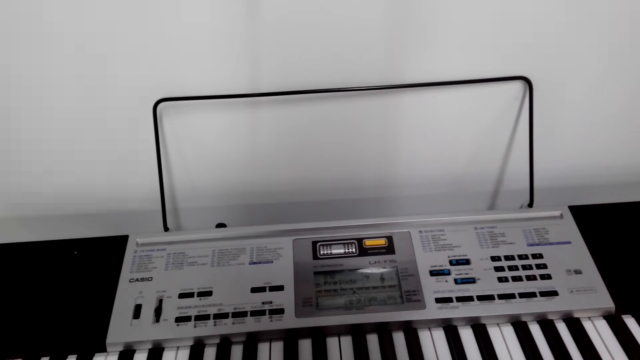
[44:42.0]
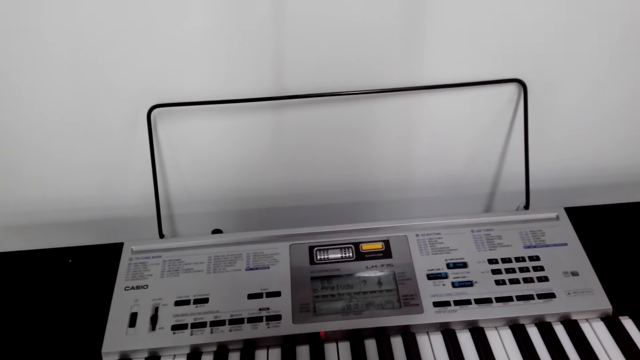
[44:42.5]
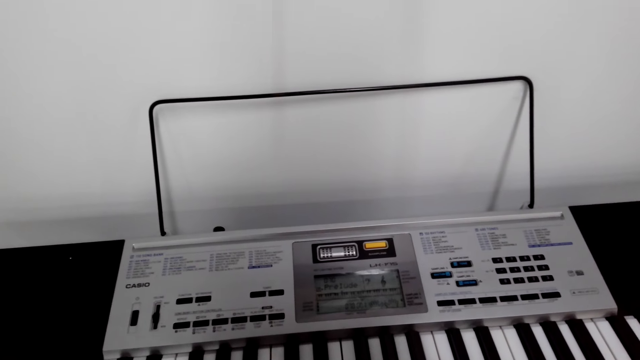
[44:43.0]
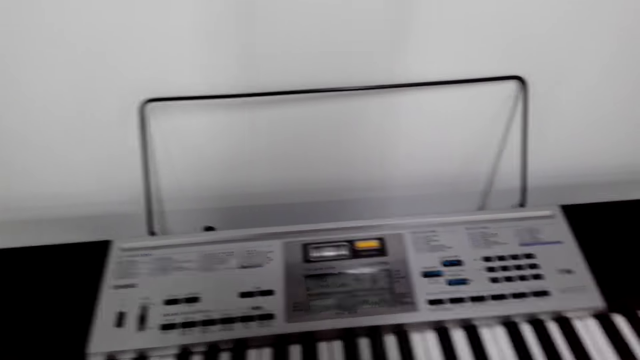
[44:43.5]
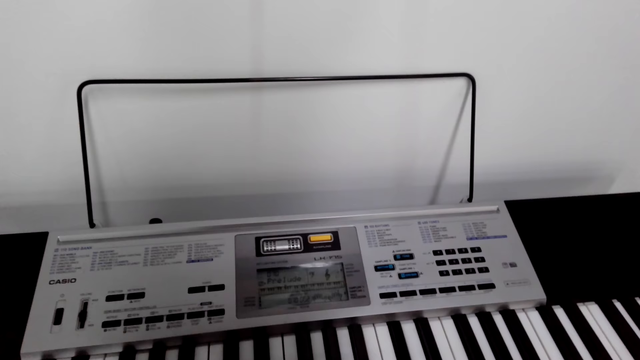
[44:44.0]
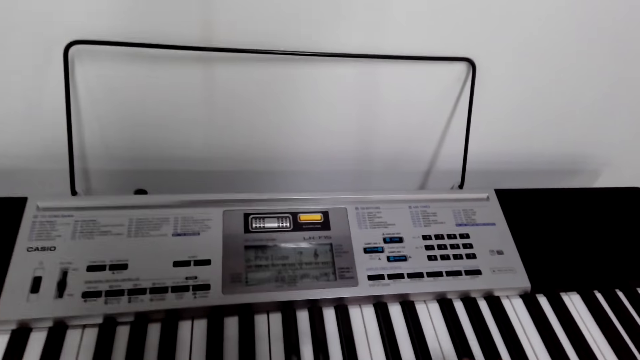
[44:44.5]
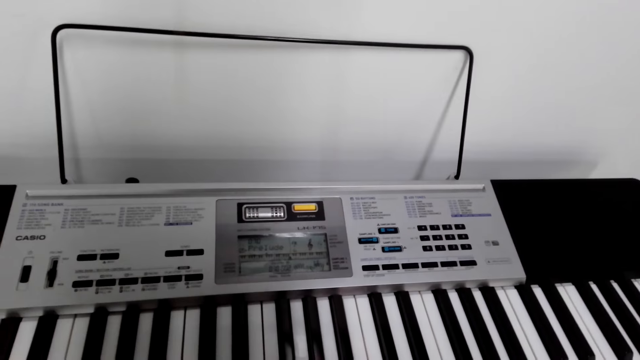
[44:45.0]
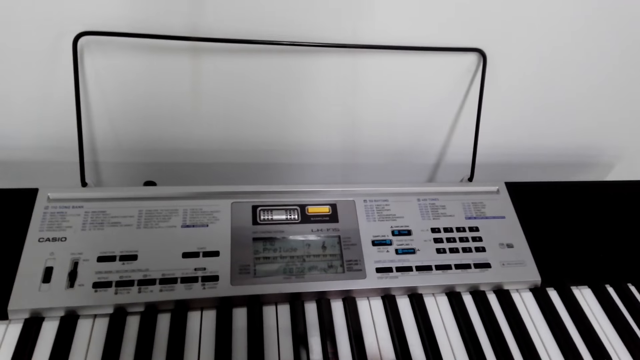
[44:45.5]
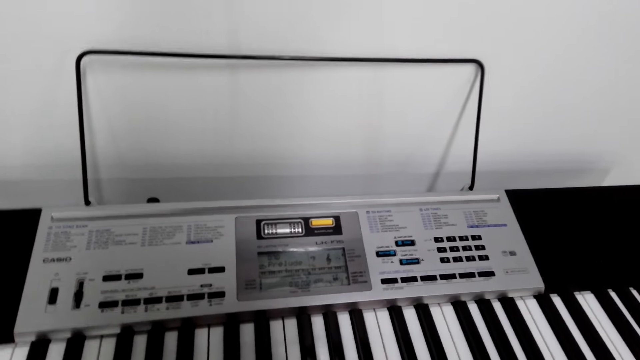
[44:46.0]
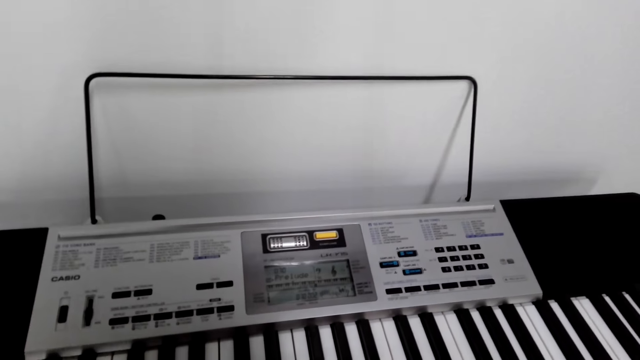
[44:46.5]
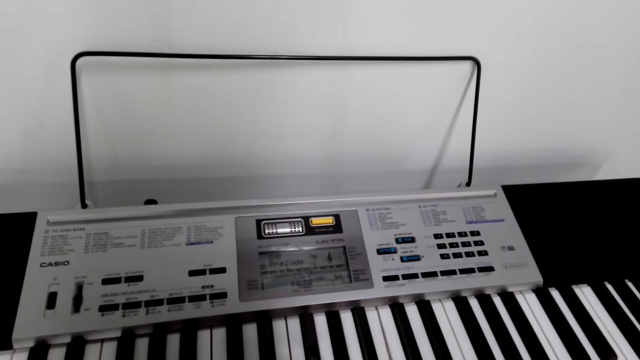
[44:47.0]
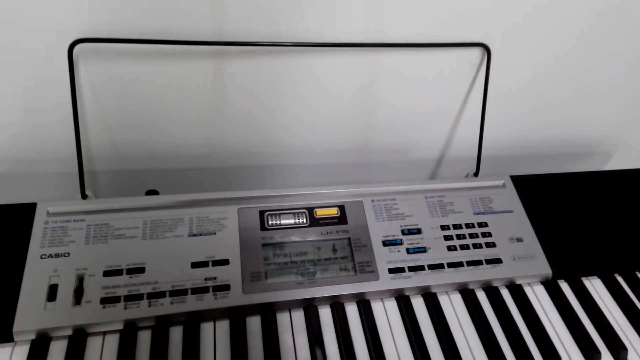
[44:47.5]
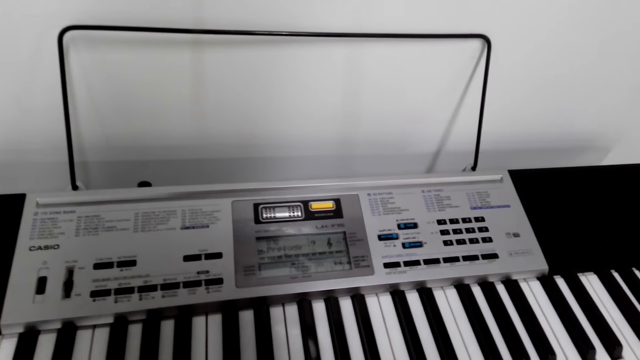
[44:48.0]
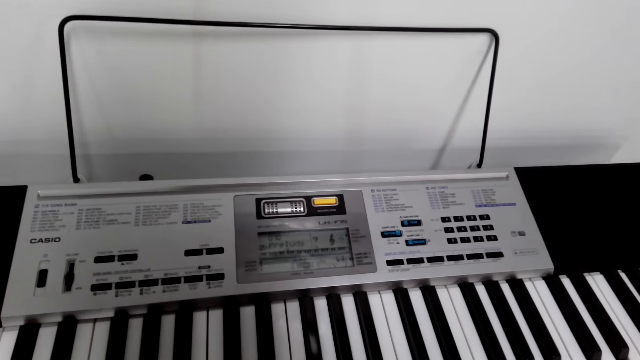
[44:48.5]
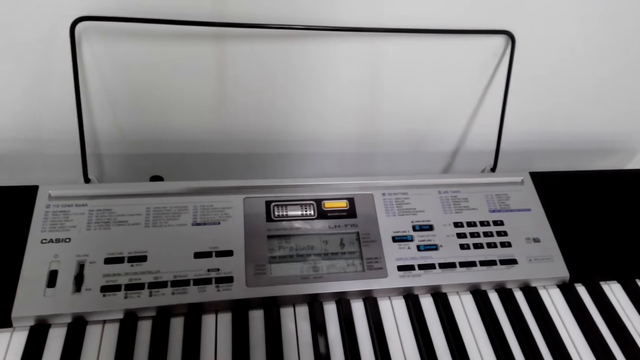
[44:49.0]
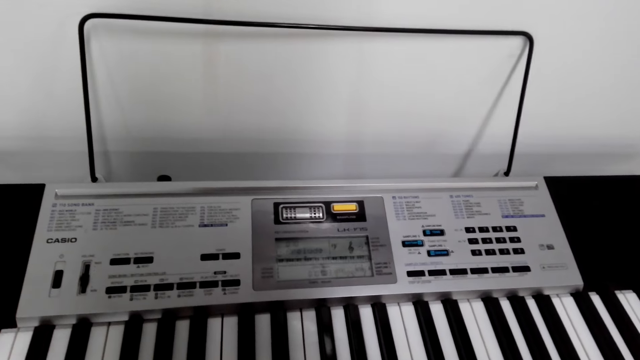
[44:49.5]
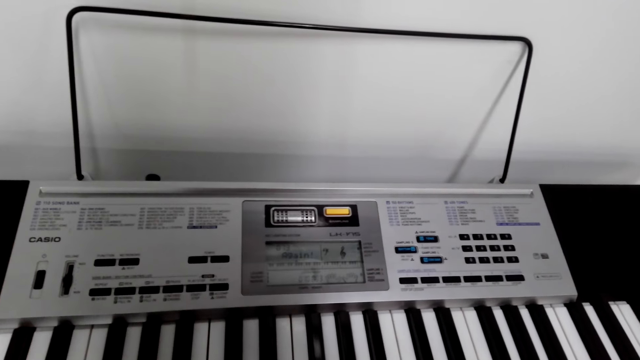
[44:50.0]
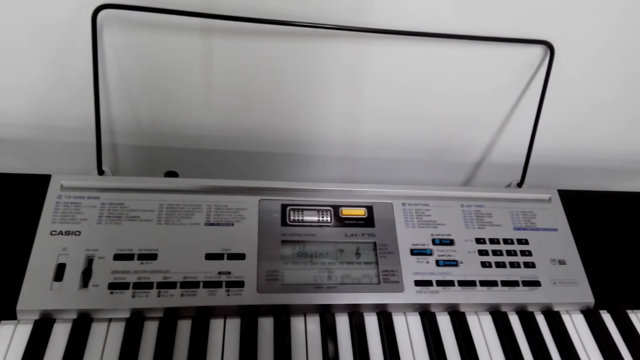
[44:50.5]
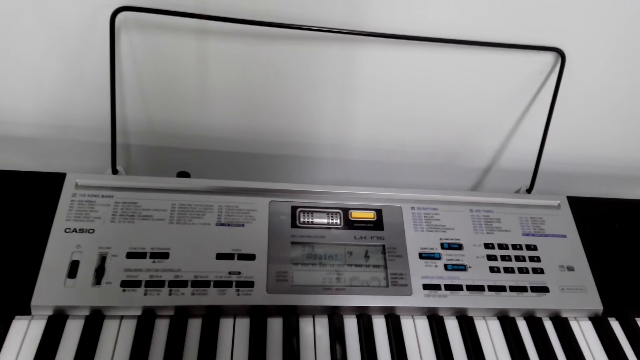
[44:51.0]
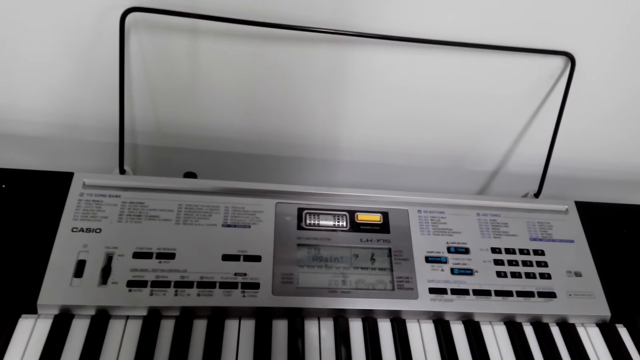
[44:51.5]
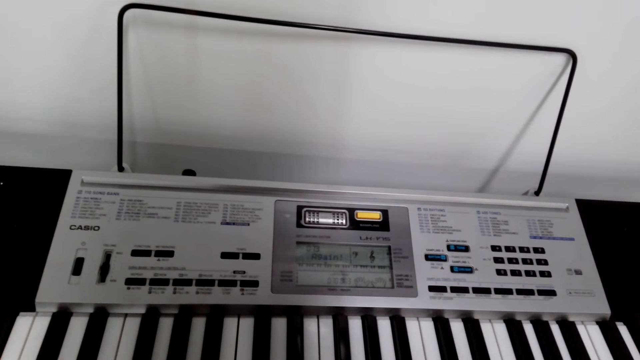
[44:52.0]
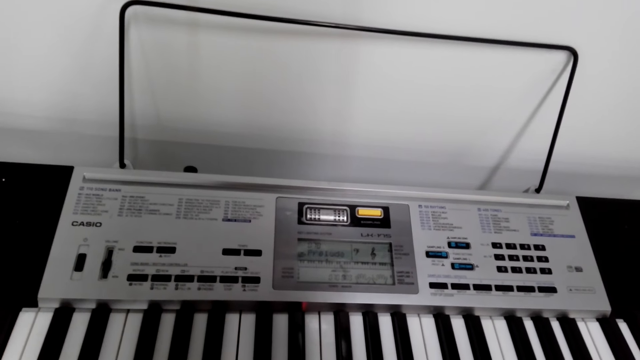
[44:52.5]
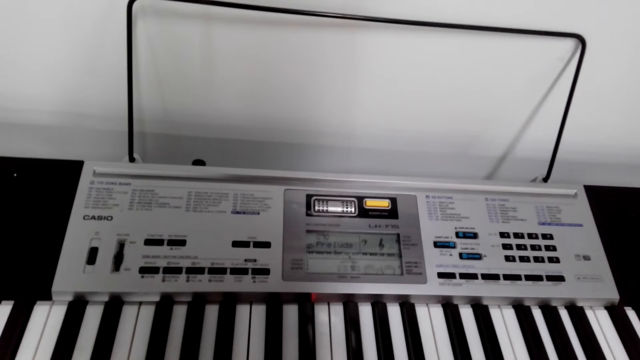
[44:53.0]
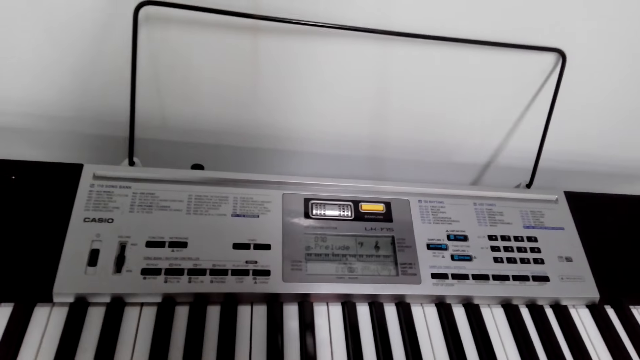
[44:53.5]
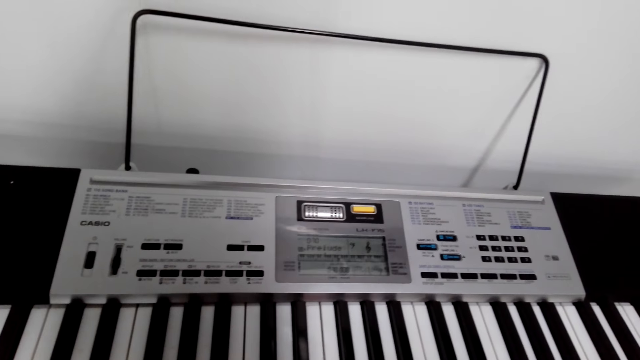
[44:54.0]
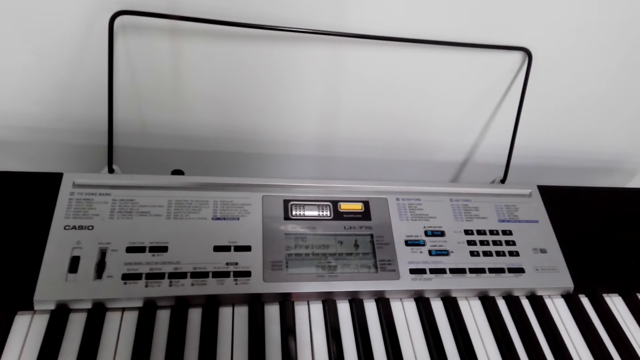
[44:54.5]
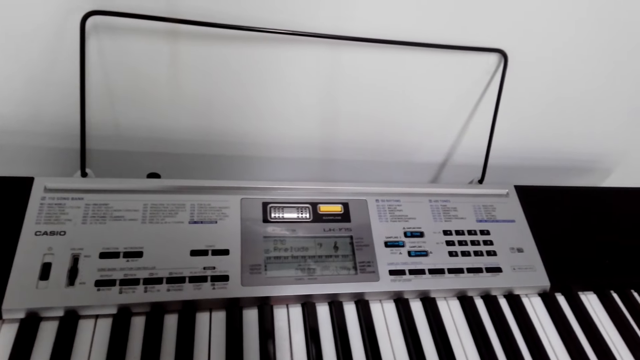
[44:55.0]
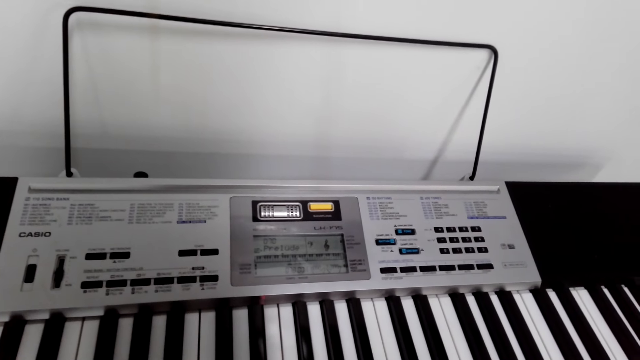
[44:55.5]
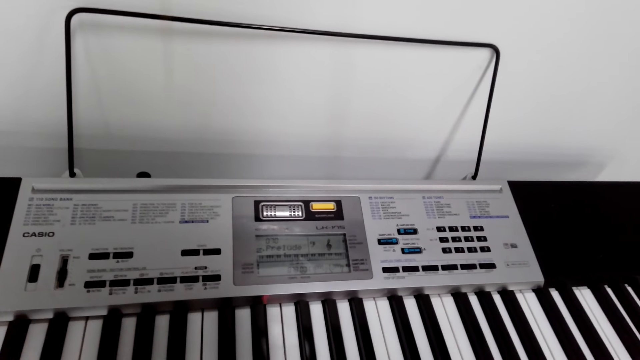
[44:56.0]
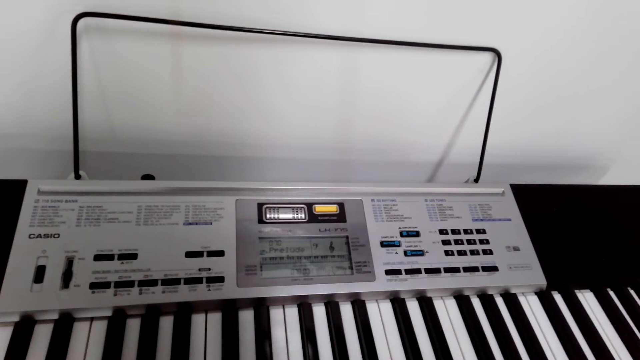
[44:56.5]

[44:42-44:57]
The camera wearer looks at the piano. They play the piano. They look at the piano. They play the piano.

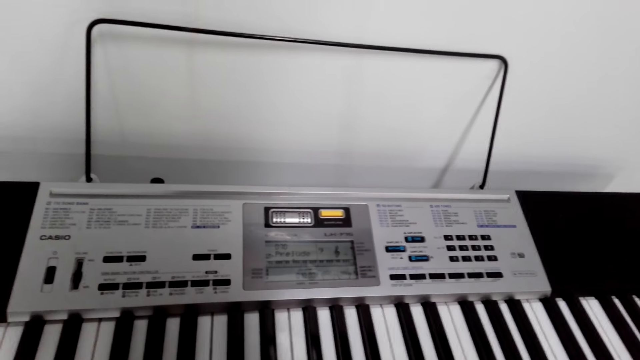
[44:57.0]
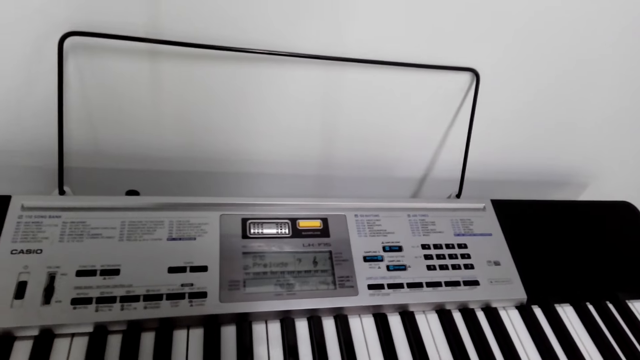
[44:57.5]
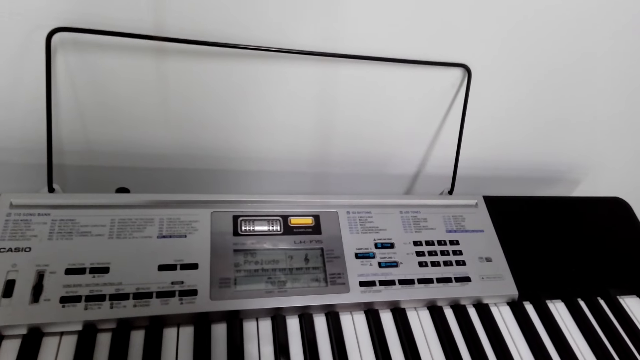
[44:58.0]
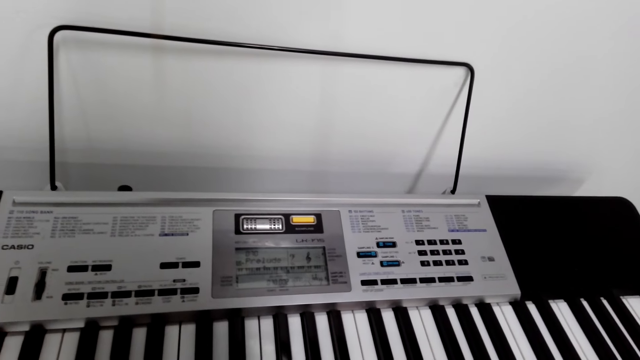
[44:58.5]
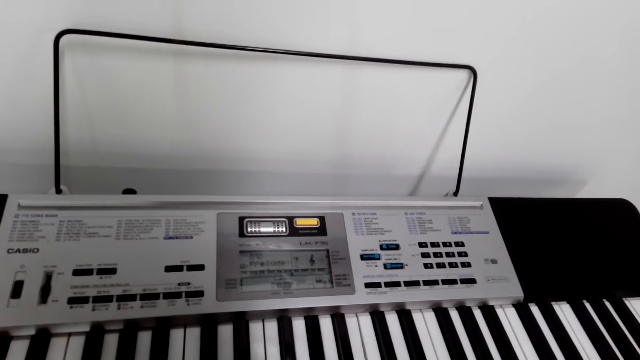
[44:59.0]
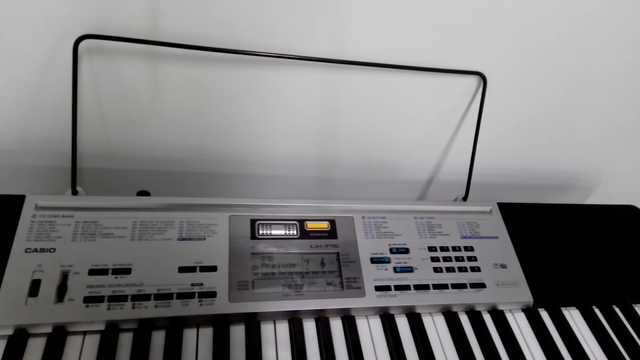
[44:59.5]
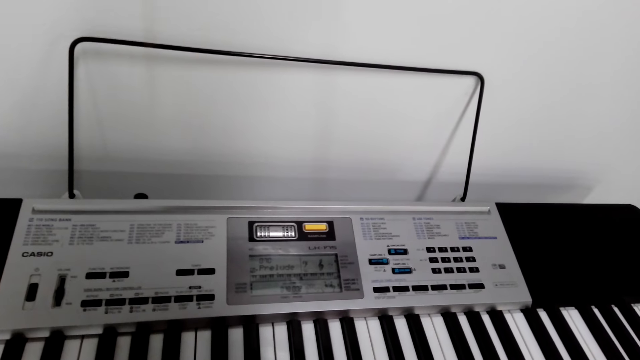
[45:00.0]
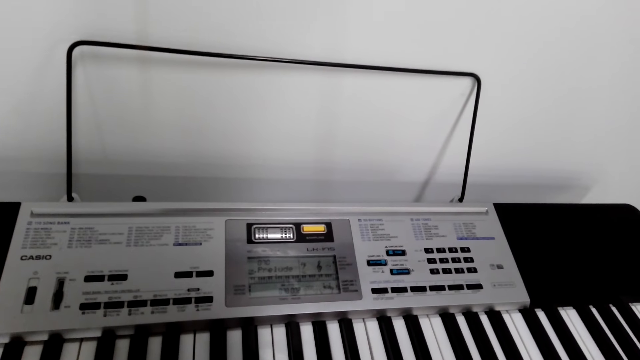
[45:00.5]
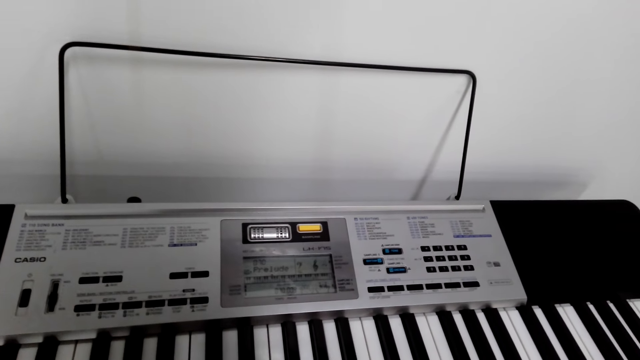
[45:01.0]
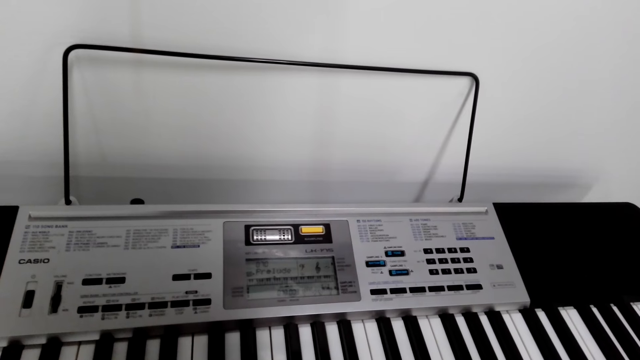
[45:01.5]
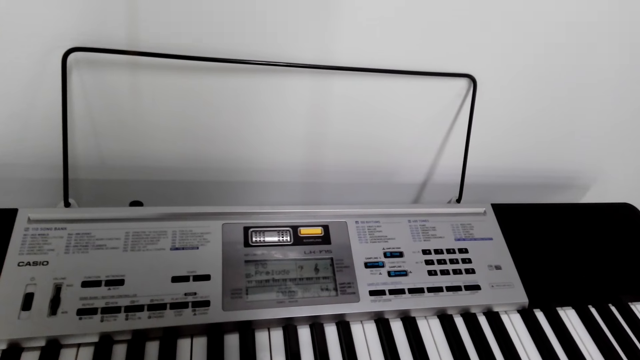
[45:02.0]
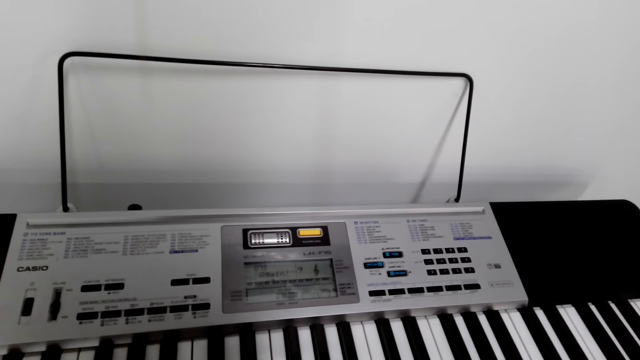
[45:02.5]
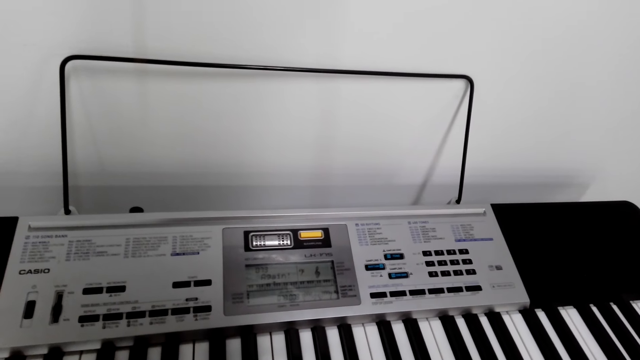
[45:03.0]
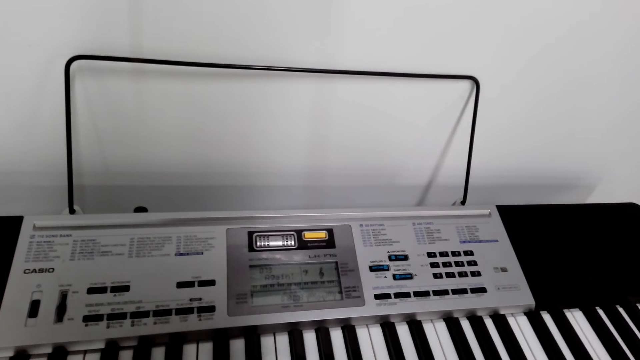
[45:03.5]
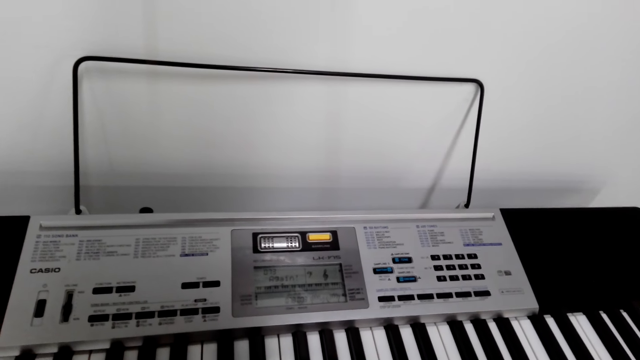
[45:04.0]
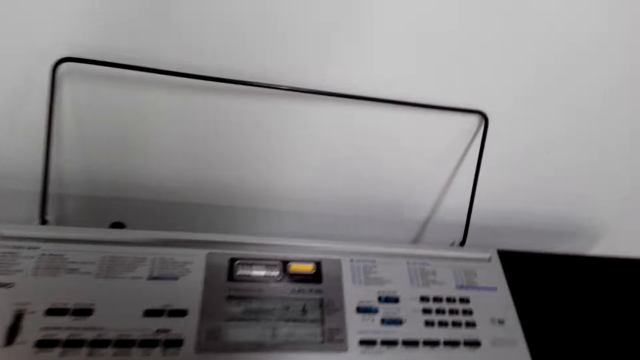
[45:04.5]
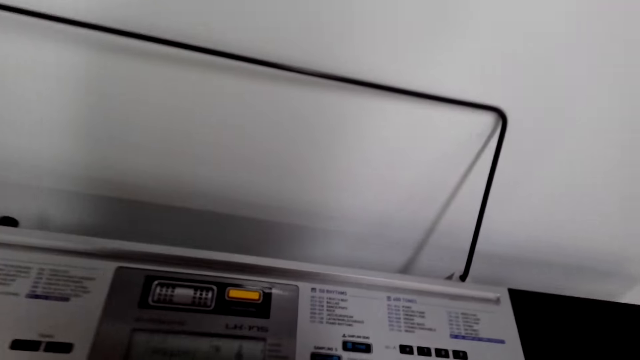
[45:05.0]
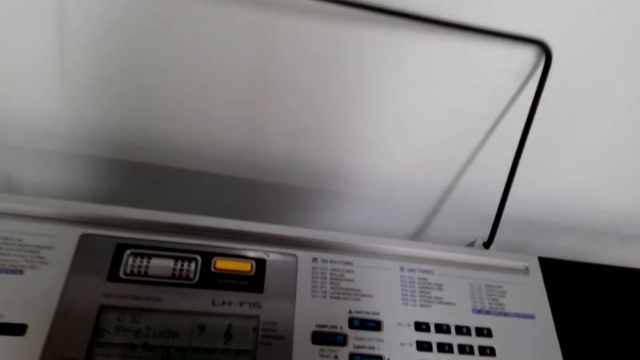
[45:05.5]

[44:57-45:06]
The camera wearer looks at the piano.
